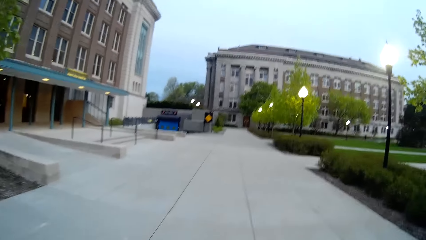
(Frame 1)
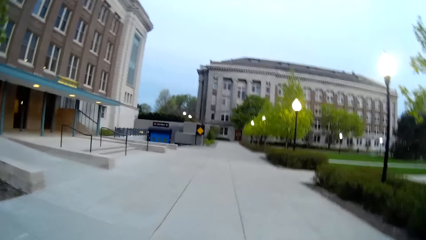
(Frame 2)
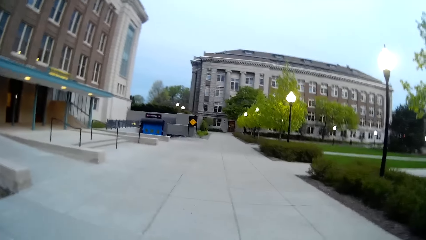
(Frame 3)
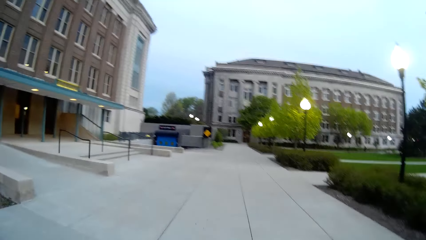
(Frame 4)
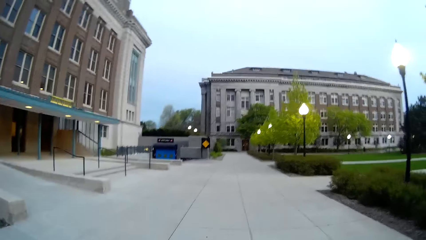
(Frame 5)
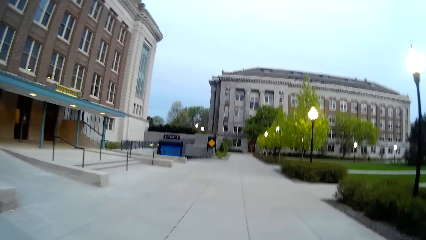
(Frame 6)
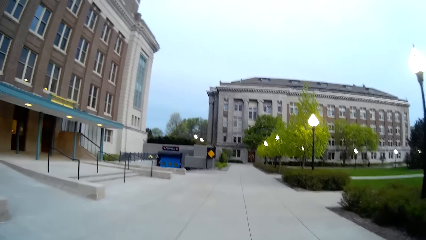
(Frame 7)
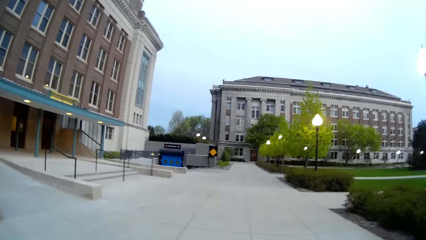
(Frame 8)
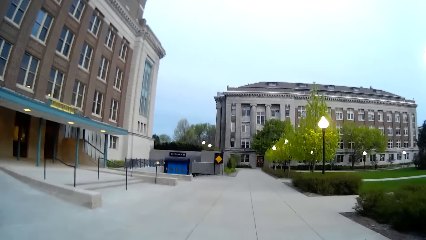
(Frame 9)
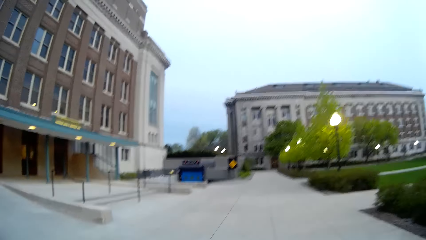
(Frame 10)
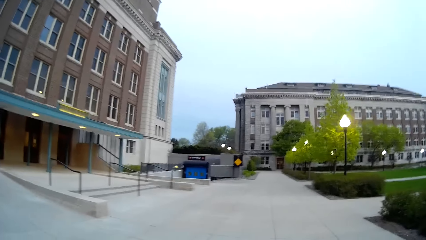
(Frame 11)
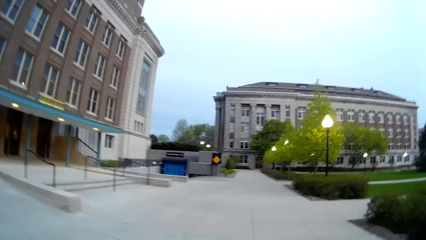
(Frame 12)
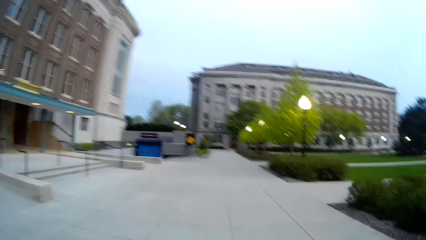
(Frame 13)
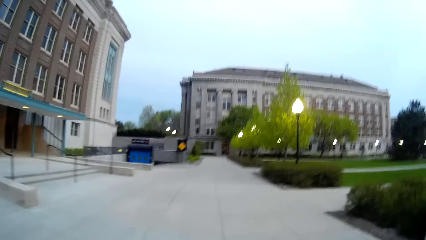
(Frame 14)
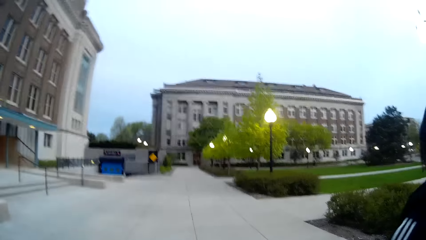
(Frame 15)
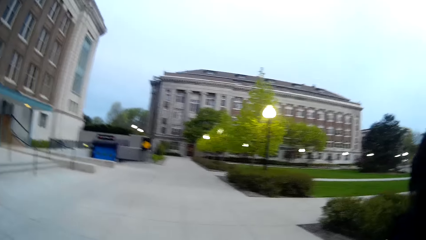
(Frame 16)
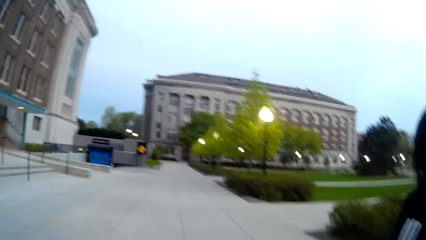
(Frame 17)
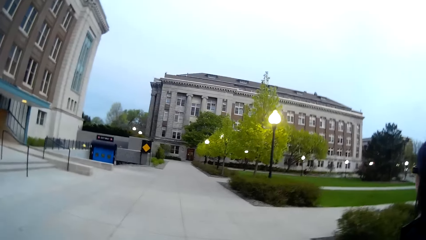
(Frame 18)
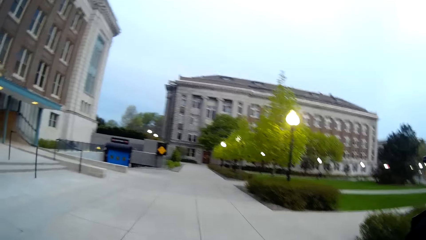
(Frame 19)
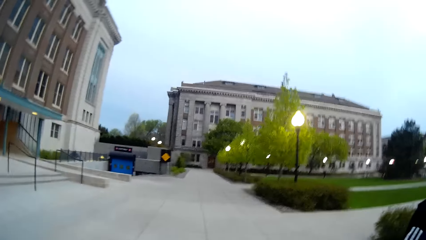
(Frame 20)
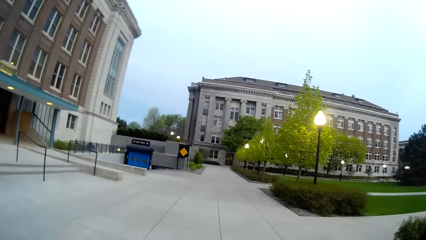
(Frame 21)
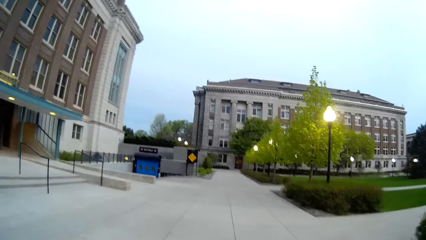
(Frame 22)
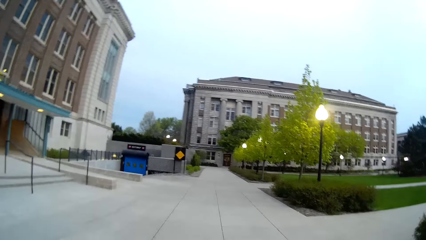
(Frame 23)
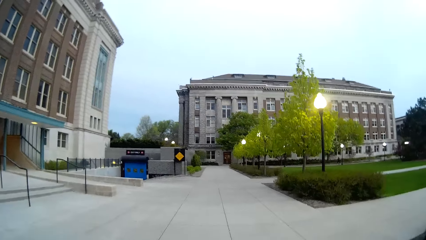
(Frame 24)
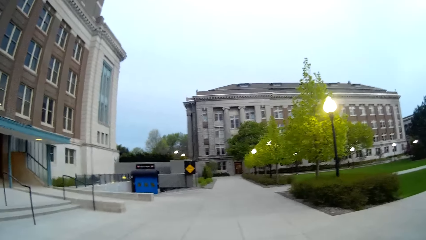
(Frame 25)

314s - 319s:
The camera wearer walks on the road.

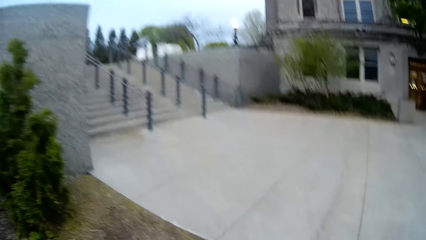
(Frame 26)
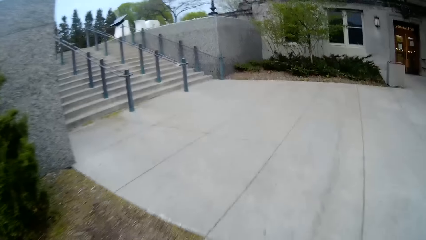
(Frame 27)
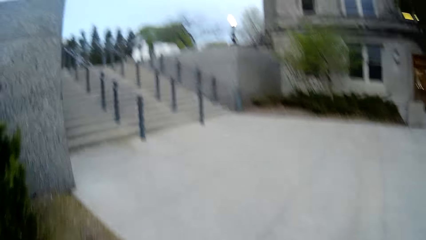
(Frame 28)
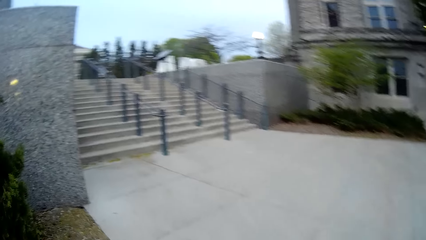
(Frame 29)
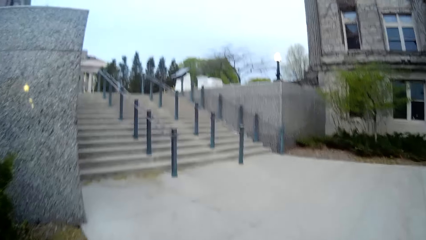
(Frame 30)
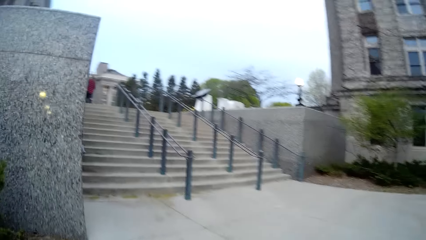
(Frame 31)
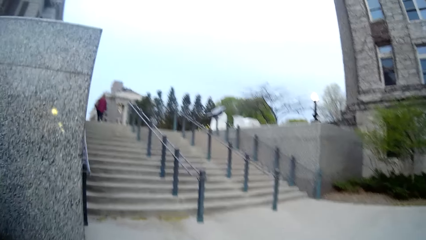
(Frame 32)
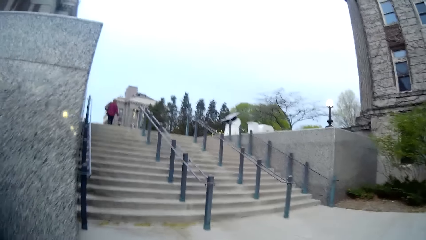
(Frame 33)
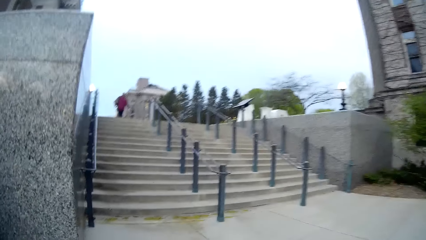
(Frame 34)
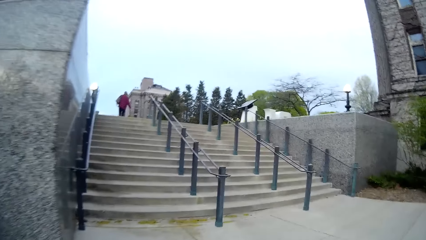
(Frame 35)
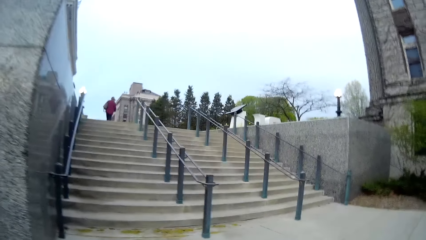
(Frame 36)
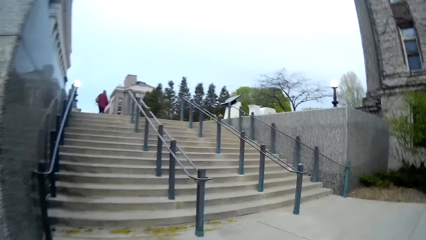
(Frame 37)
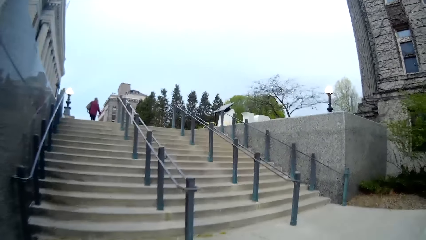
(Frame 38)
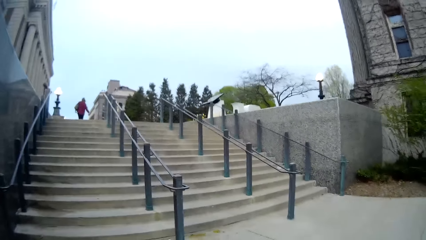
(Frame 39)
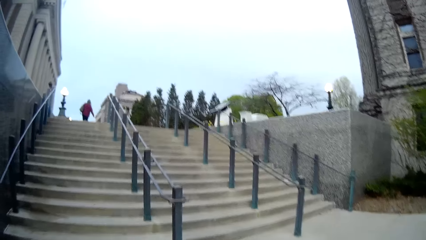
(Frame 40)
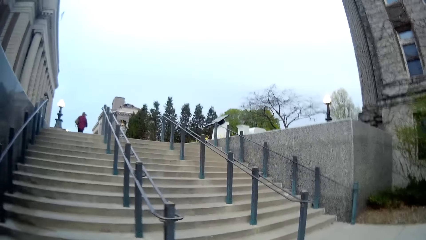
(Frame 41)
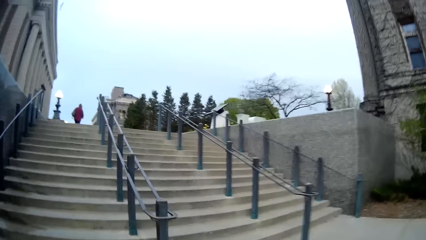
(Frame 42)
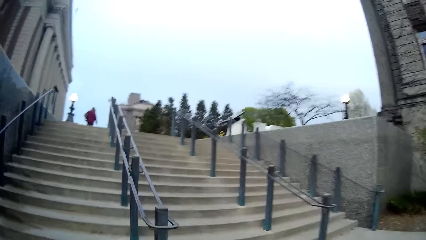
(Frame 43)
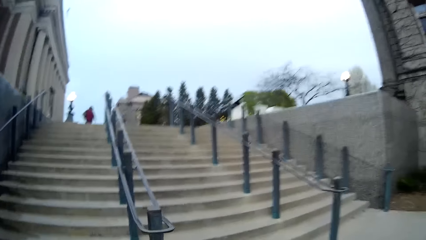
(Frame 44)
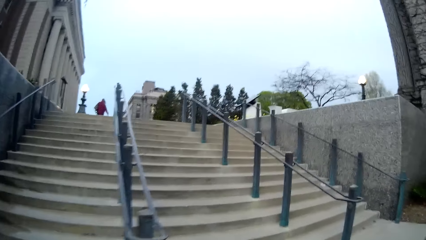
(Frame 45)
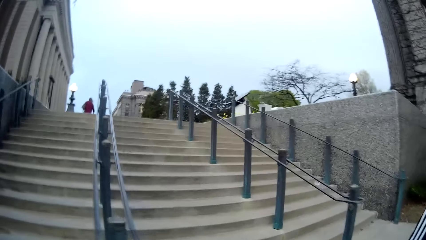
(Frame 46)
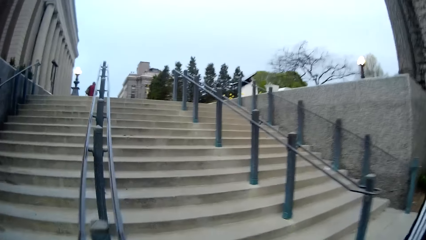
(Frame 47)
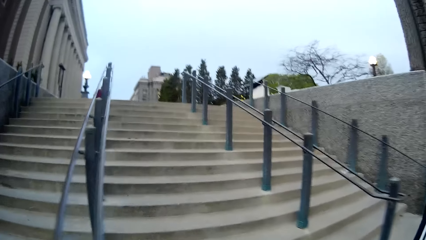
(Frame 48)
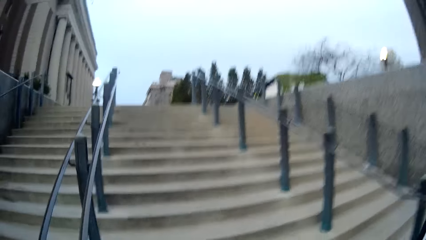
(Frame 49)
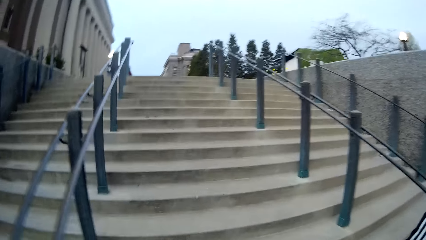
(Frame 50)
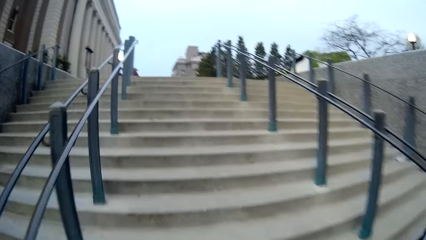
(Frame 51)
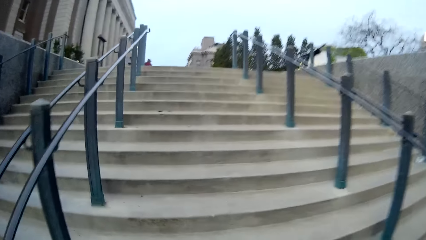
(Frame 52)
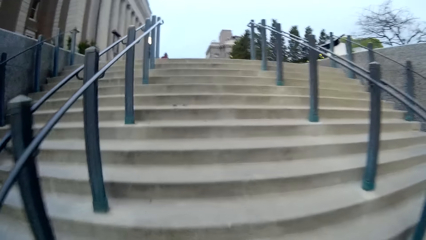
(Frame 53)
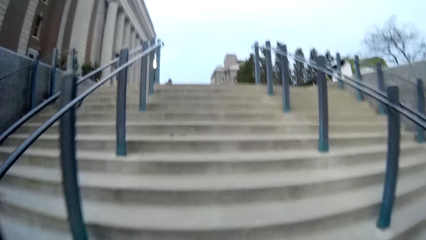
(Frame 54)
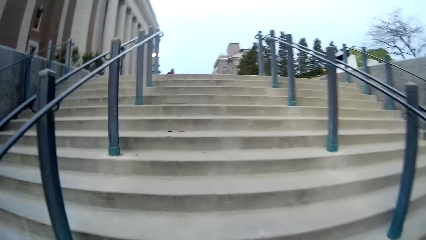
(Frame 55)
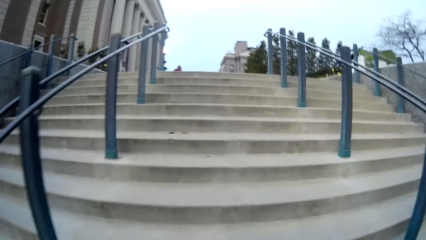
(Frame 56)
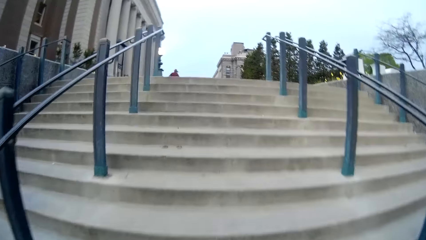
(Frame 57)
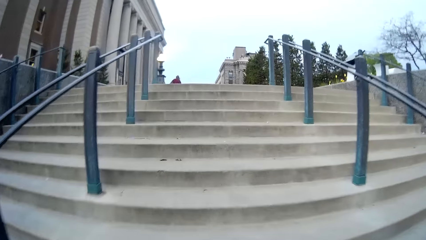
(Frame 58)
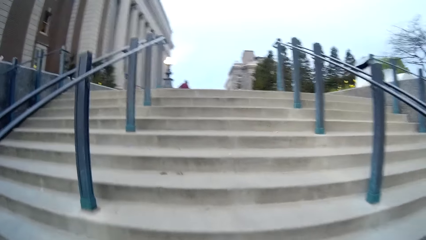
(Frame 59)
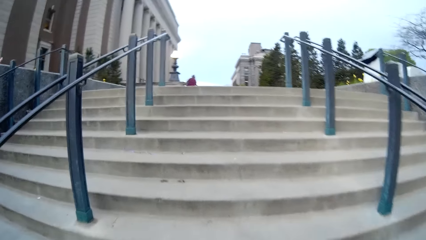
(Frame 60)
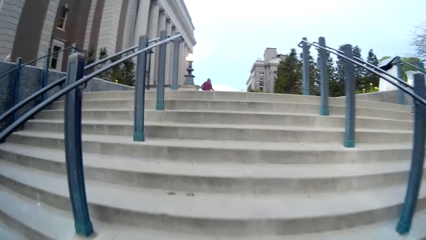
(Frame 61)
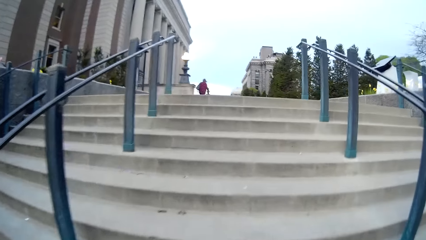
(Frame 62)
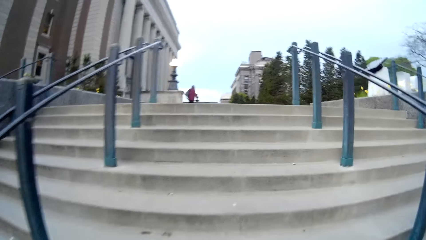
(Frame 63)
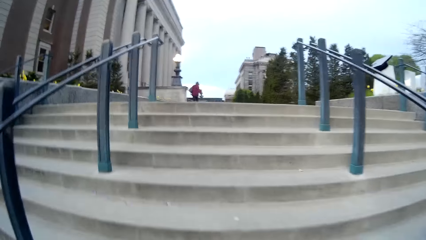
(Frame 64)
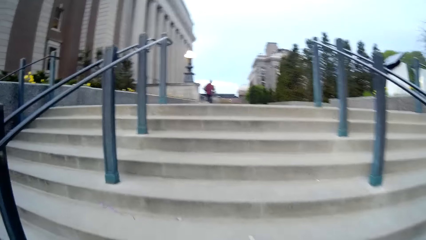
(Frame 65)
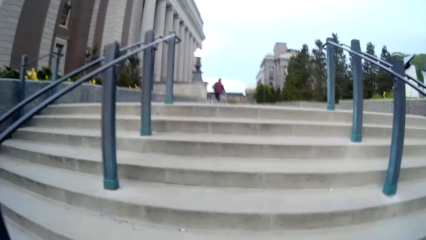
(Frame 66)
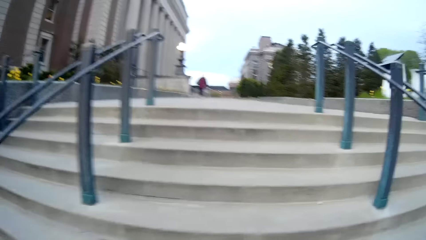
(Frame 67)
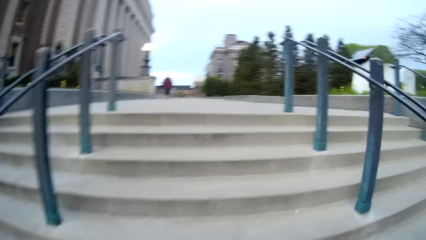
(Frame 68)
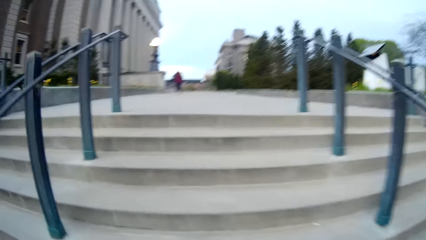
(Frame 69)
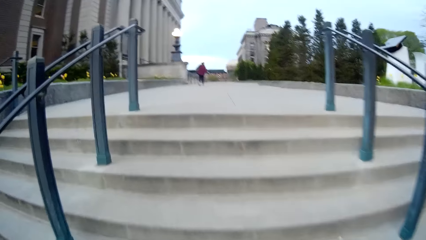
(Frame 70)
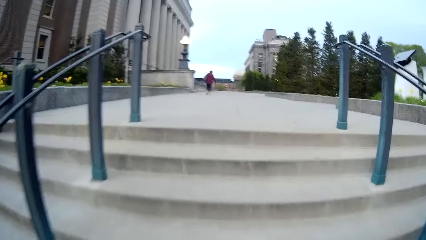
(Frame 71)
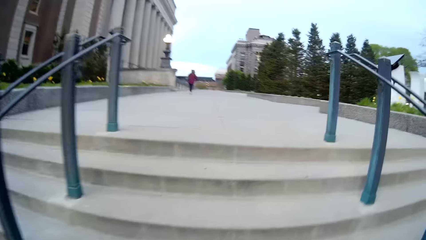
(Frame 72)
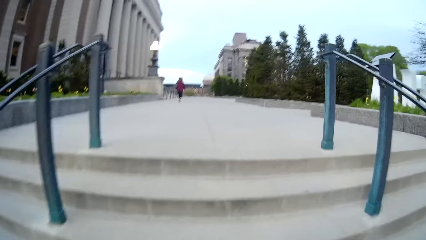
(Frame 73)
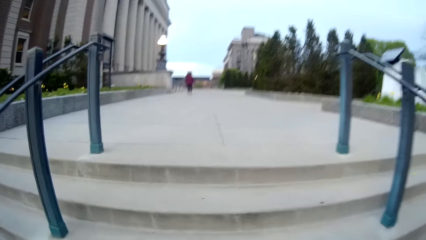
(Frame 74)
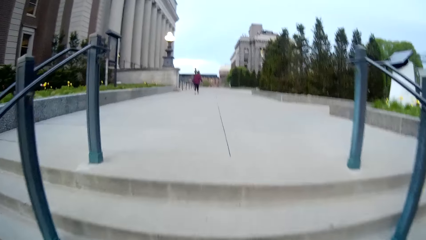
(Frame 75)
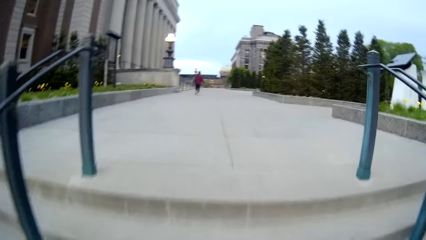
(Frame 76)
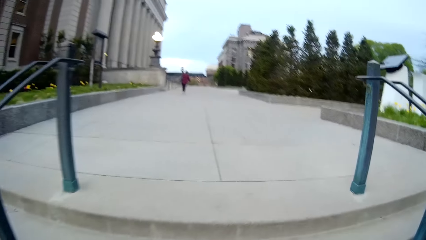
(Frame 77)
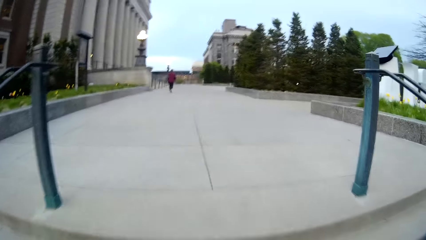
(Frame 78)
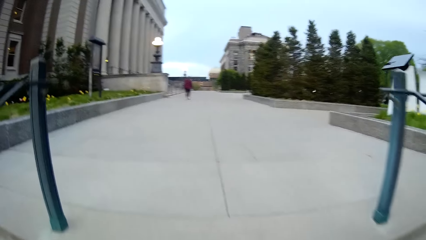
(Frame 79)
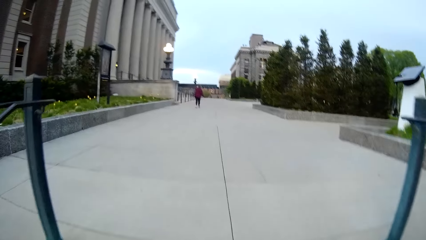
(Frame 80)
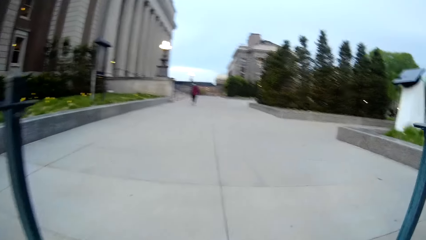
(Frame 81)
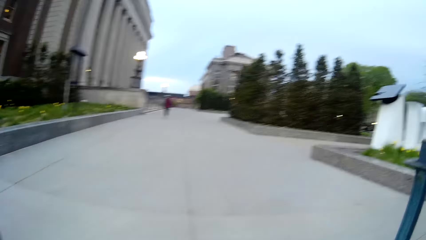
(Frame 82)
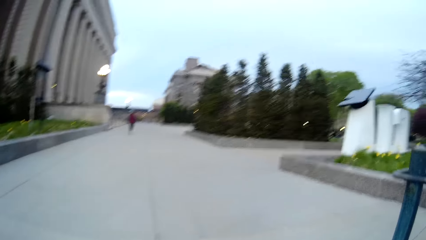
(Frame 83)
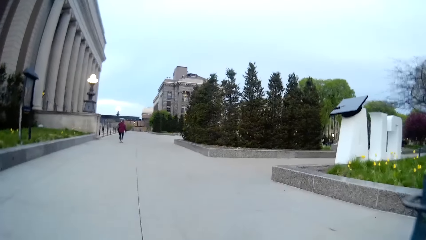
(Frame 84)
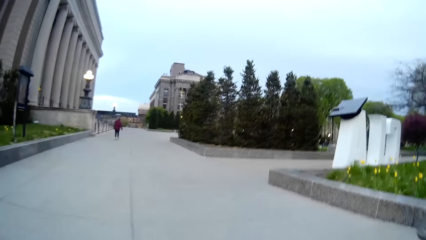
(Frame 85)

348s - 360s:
The camera wearer turns to the right. They climb up the stairs.
